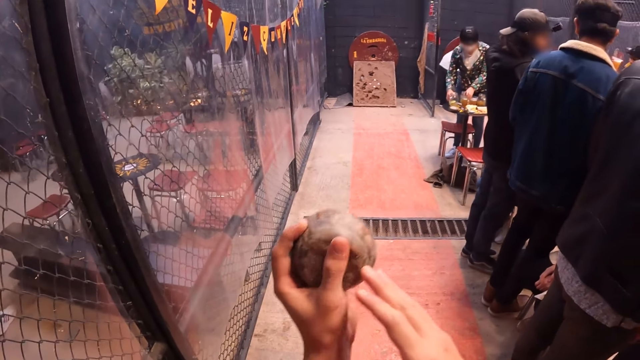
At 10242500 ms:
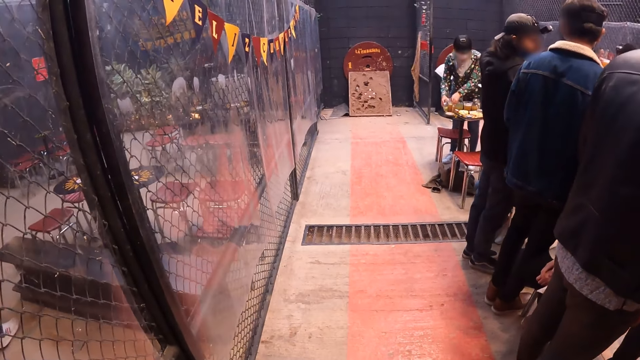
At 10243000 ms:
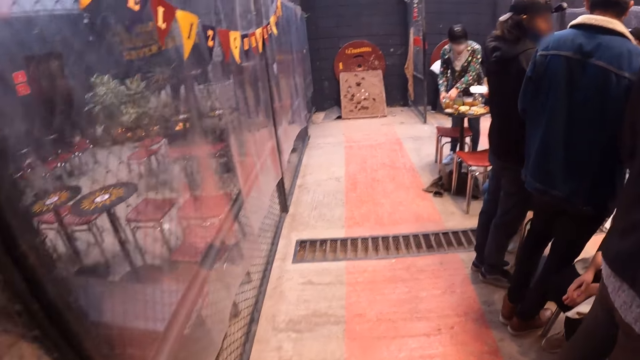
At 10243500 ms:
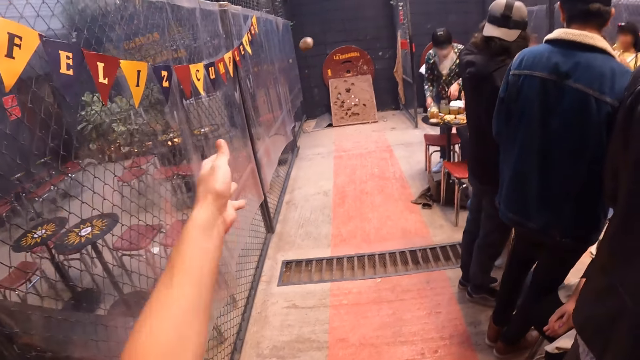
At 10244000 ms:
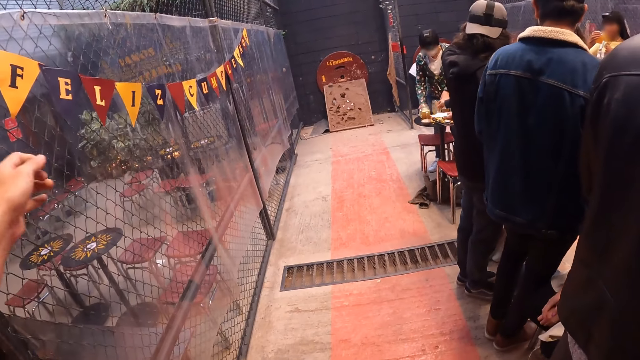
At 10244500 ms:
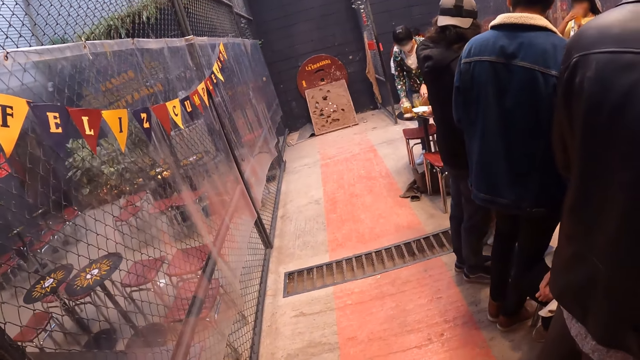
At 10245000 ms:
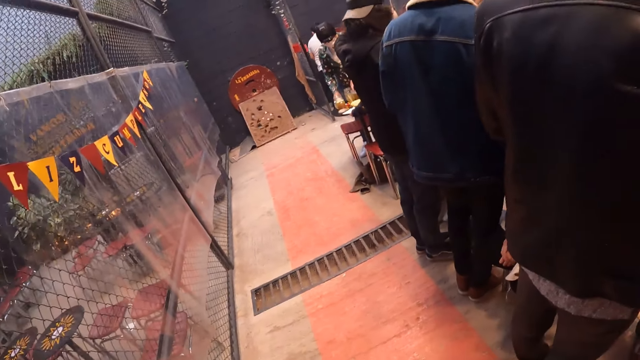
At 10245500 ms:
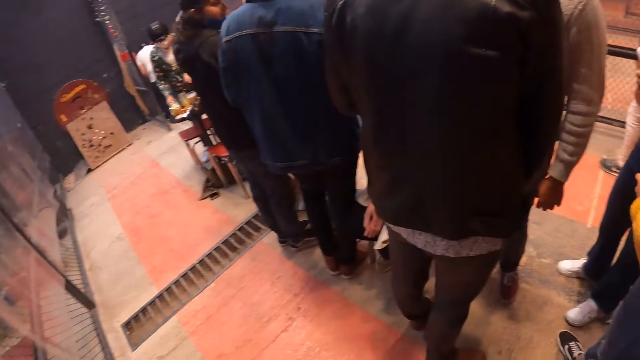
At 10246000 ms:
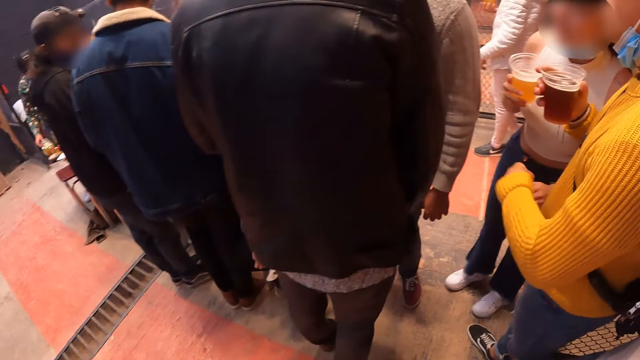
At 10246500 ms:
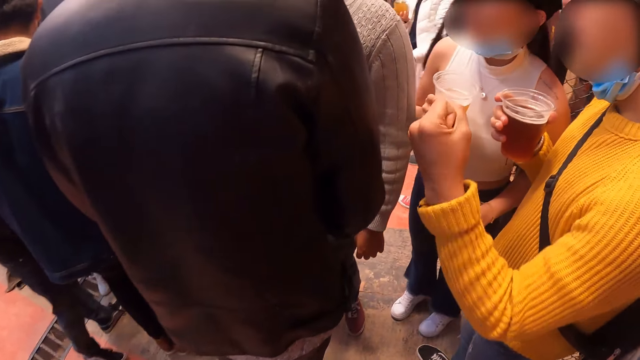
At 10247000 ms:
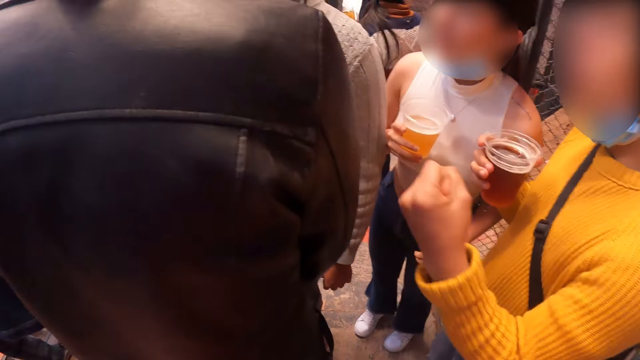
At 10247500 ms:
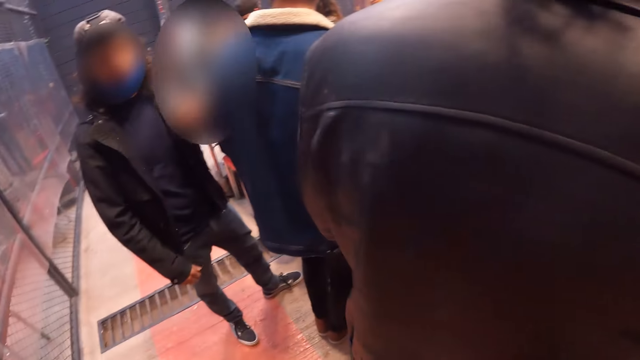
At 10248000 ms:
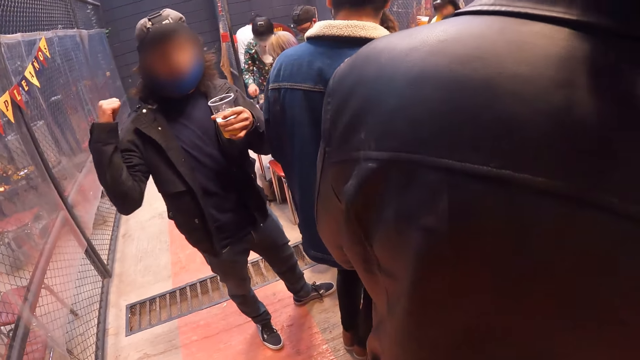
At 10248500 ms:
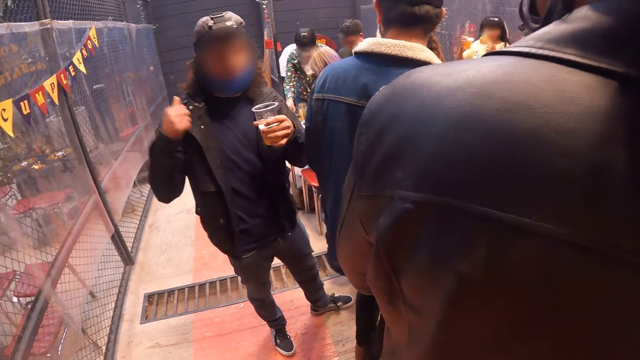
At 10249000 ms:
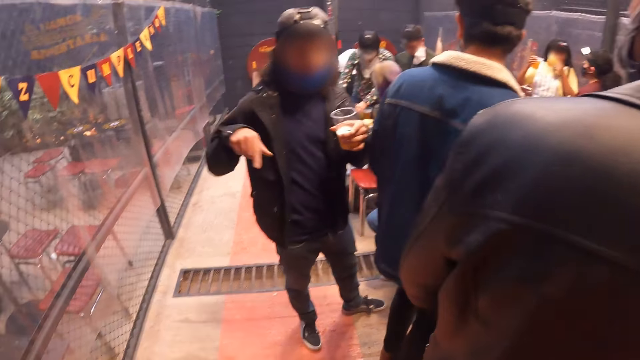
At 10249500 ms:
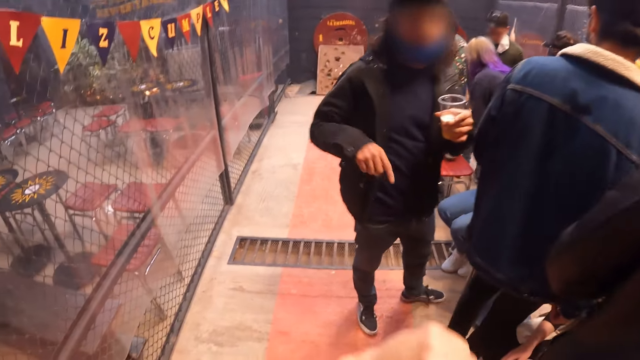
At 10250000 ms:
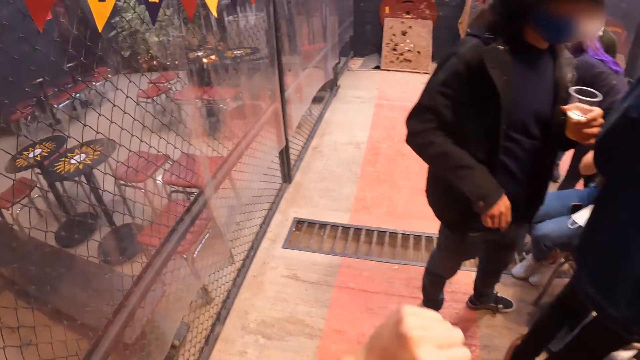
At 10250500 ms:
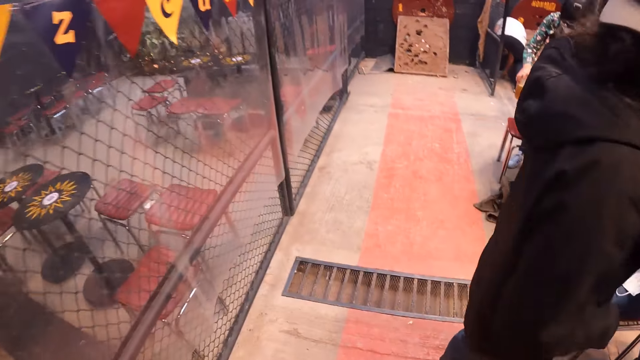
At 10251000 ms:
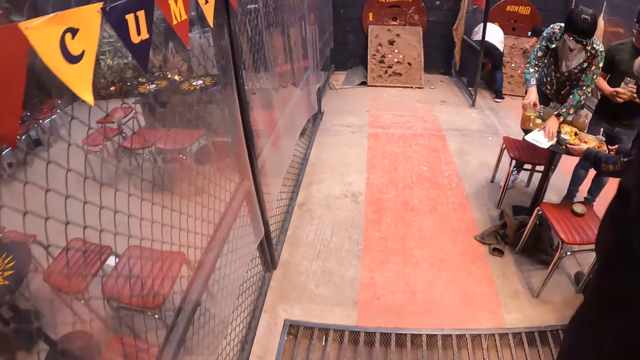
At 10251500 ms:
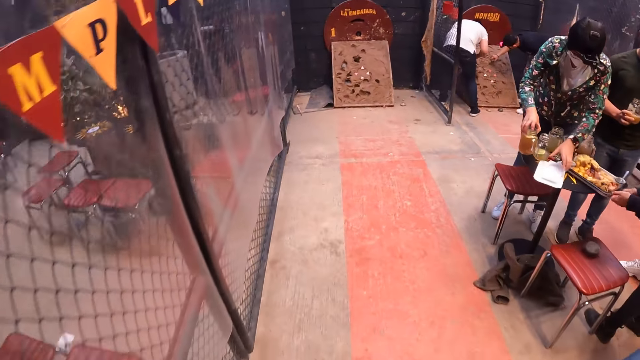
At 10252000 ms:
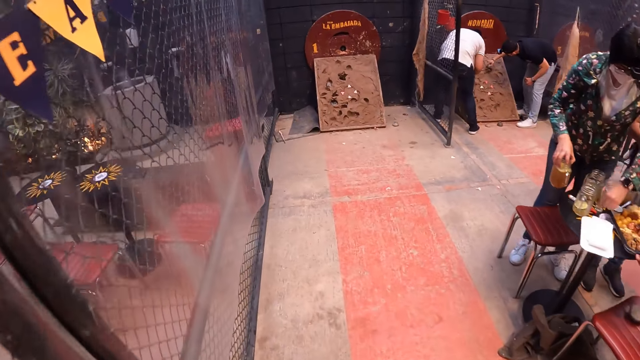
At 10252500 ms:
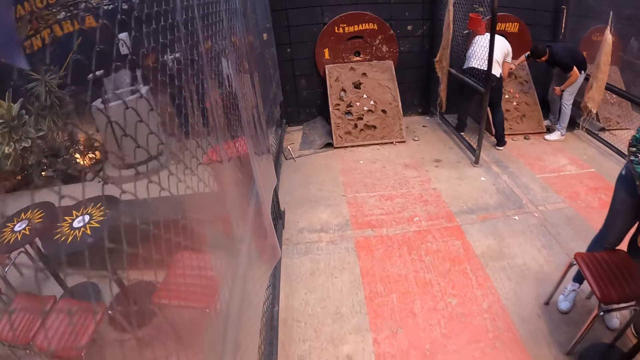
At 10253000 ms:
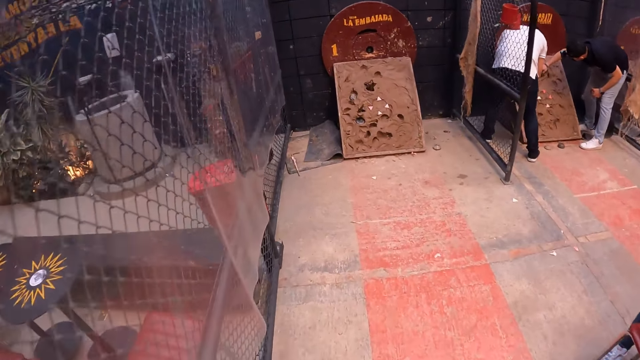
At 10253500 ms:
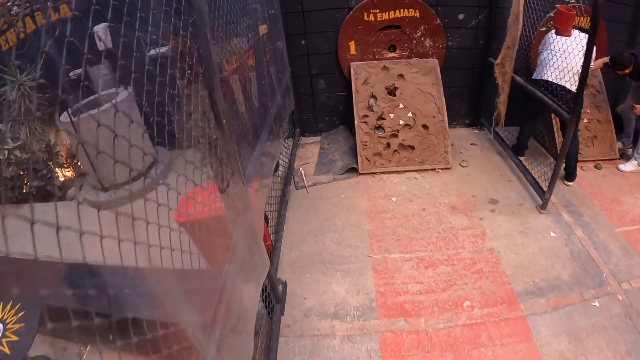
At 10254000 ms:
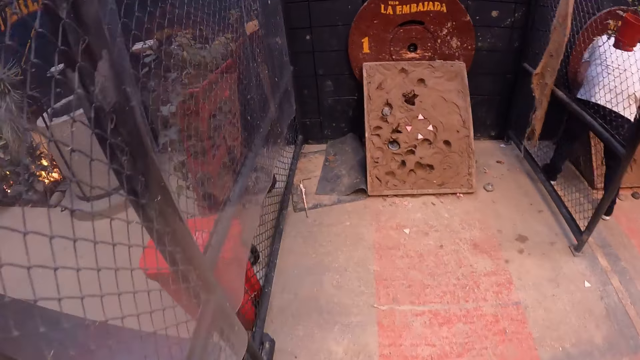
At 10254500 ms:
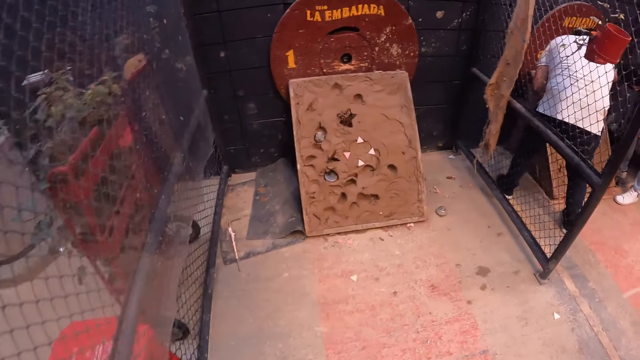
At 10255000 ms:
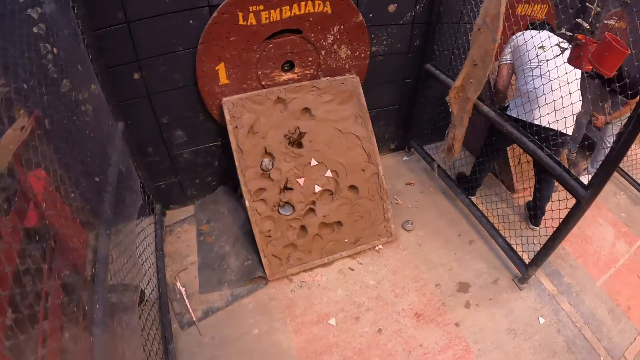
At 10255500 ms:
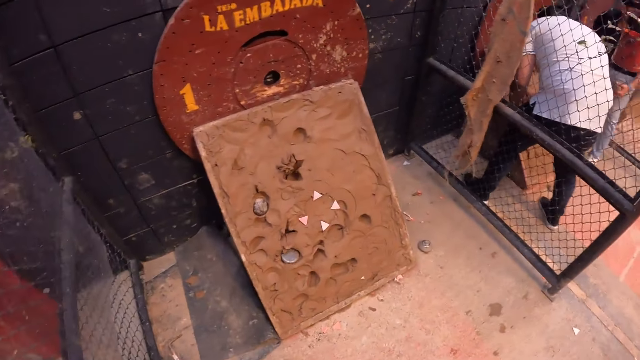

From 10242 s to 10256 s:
The camera wearer throws a metal disc at a gunpowder-filled satchel with his left hand. He stares around the room. He interacts with a guy. He walks around the room.

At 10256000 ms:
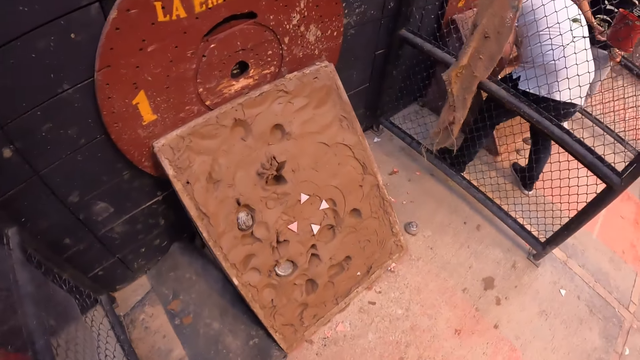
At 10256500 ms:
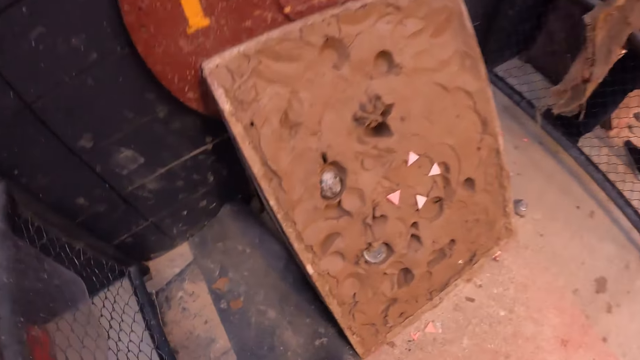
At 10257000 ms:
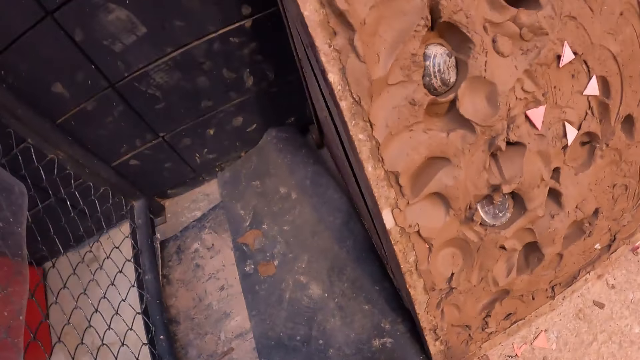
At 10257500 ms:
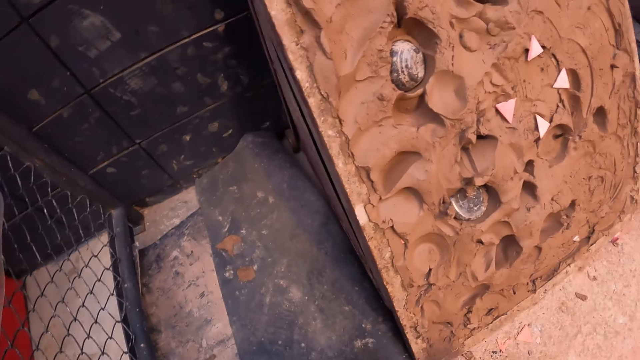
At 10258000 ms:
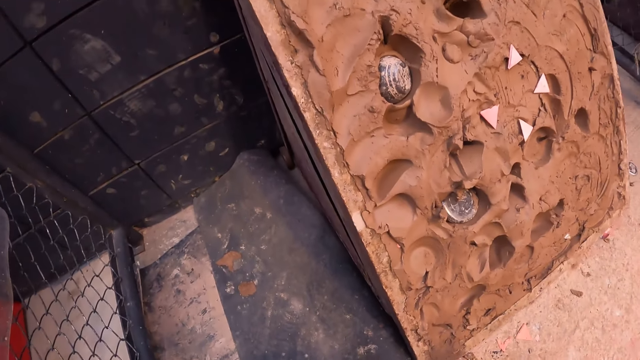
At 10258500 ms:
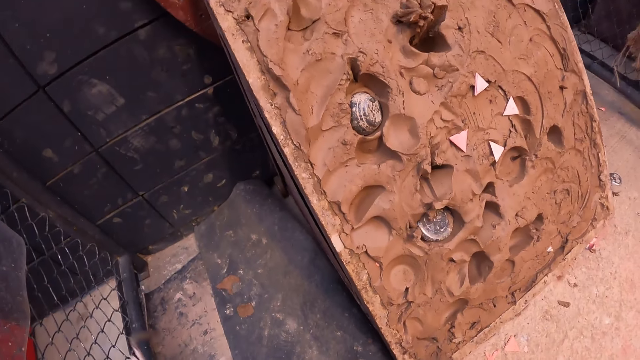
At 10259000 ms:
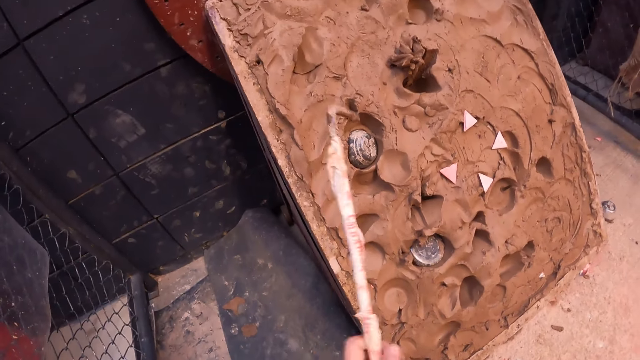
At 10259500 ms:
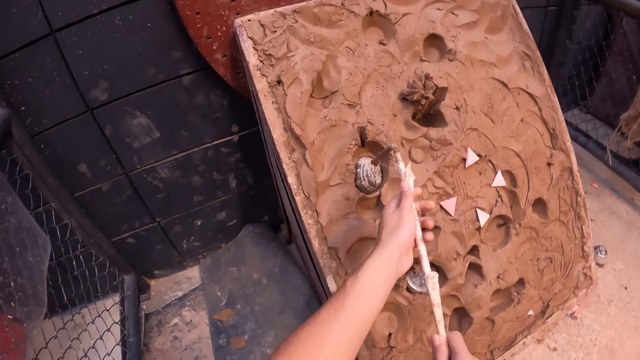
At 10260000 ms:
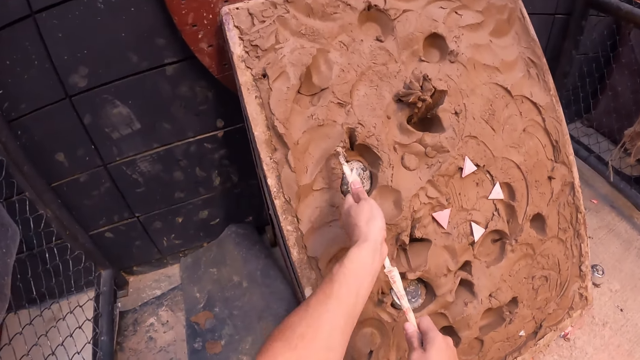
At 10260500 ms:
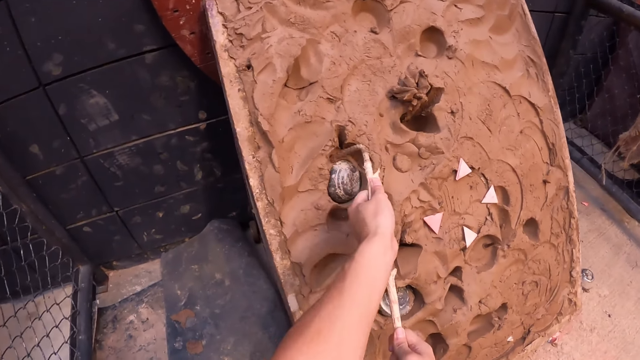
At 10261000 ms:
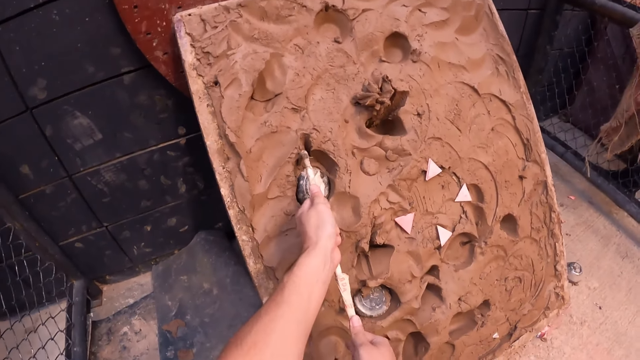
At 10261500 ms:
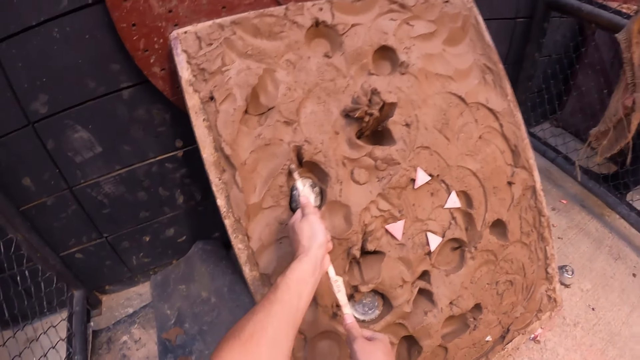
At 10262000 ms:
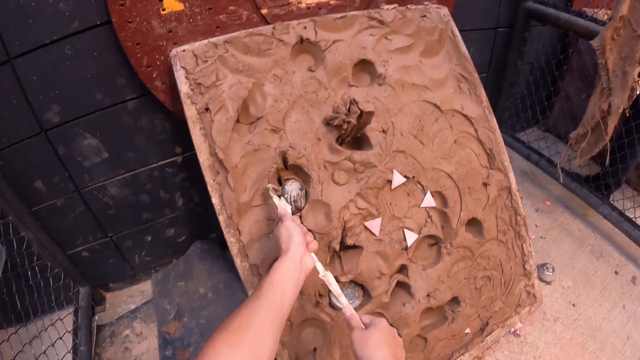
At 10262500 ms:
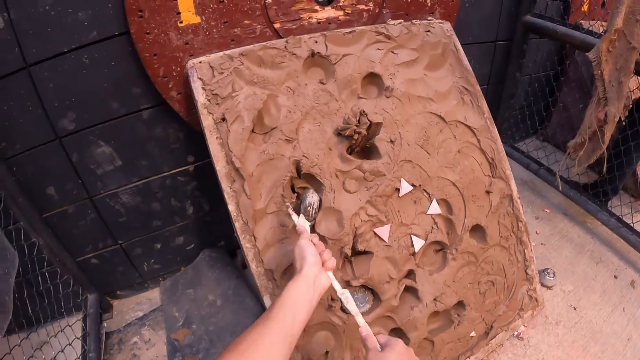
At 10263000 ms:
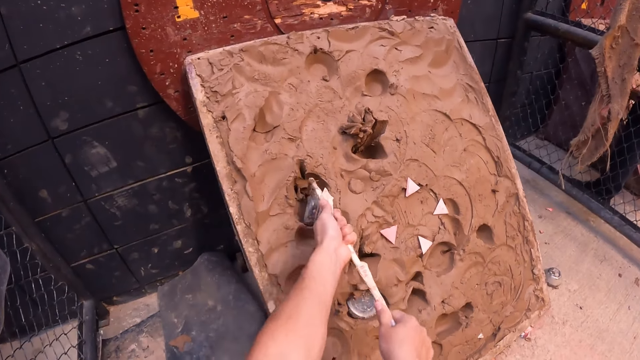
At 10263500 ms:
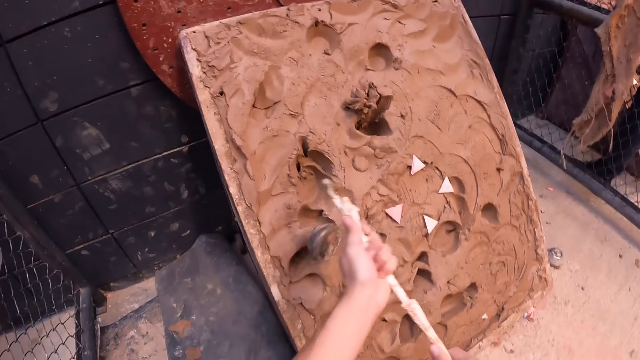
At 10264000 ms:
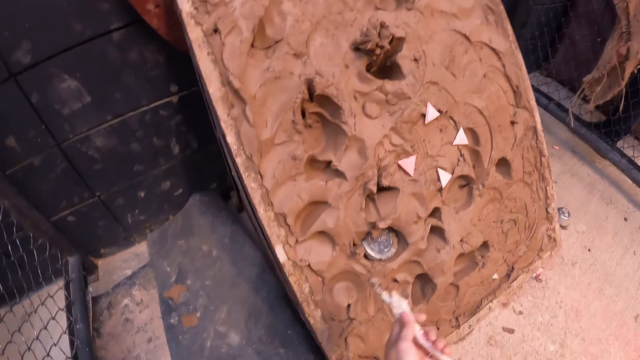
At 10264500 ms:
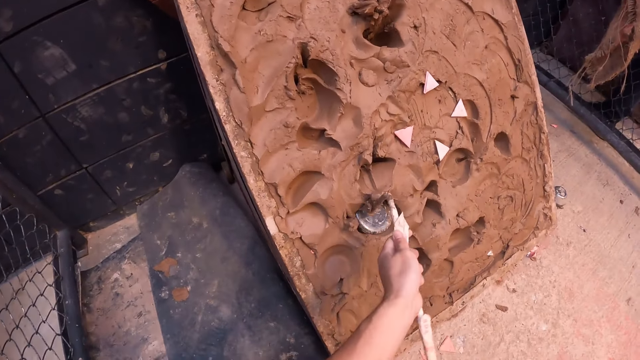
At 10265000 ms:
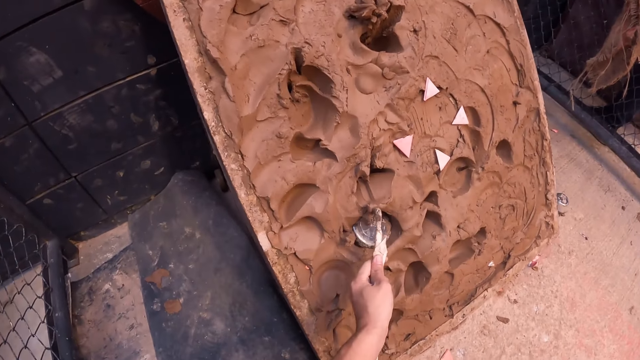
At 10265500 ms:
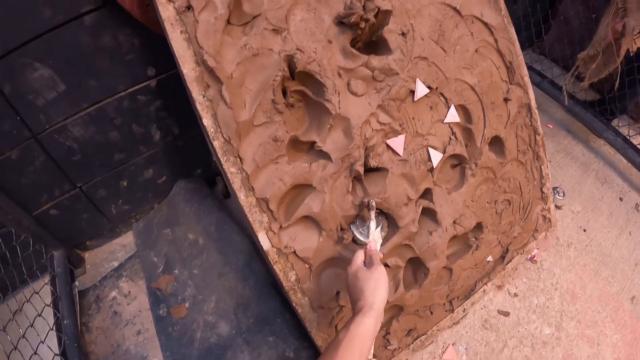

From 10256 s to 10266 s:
The camera wearer removes the metal discs from the gunpowder-filled satchel with a rod.
